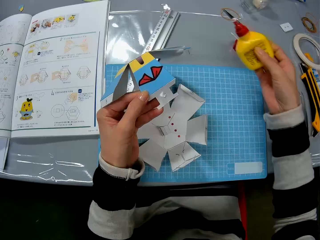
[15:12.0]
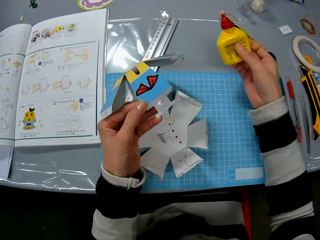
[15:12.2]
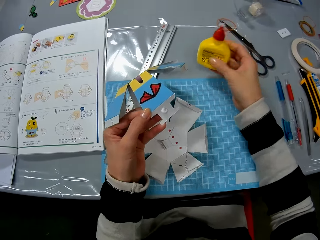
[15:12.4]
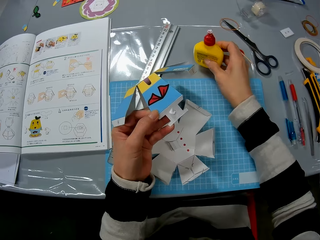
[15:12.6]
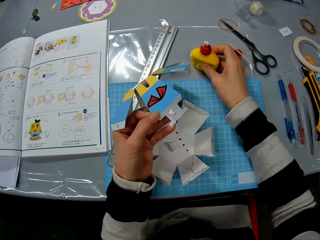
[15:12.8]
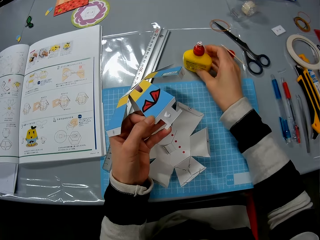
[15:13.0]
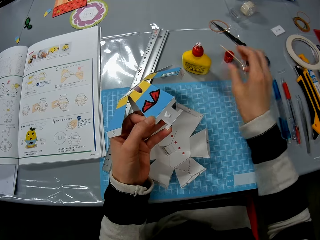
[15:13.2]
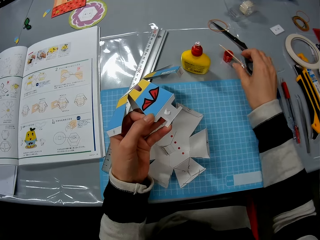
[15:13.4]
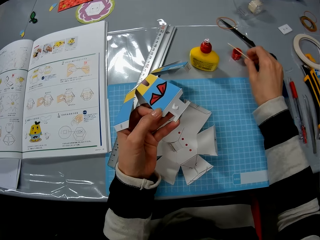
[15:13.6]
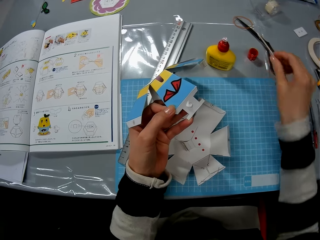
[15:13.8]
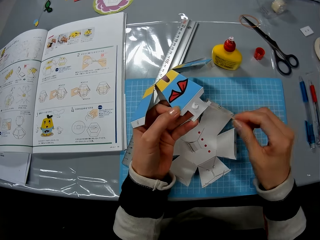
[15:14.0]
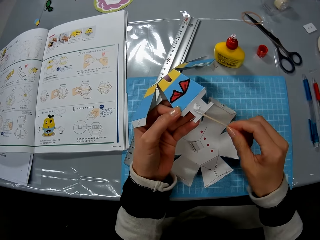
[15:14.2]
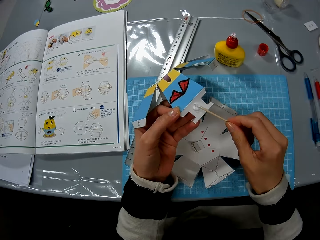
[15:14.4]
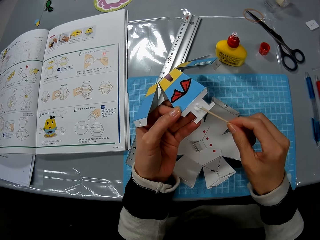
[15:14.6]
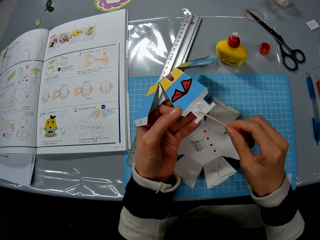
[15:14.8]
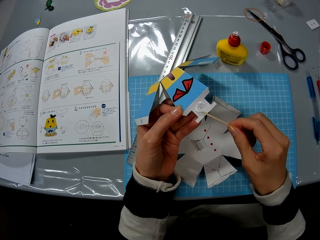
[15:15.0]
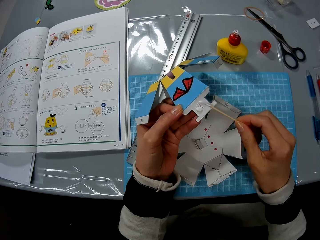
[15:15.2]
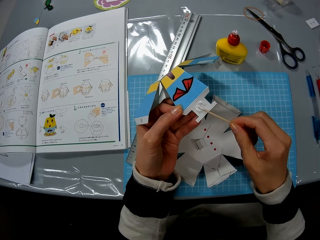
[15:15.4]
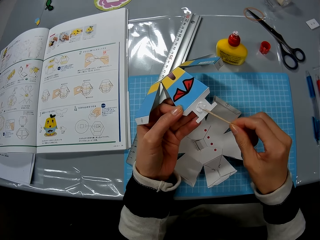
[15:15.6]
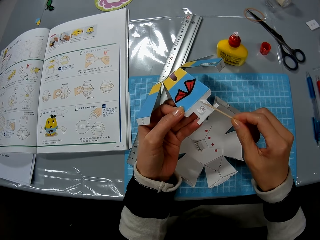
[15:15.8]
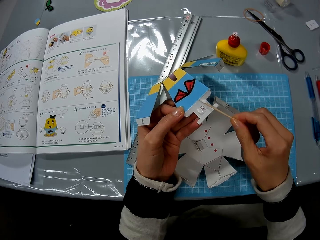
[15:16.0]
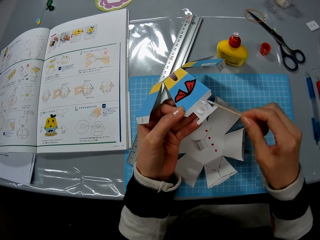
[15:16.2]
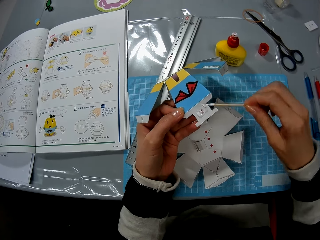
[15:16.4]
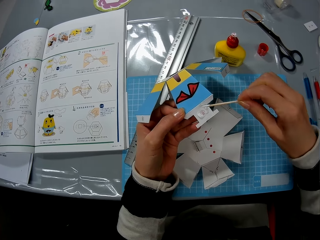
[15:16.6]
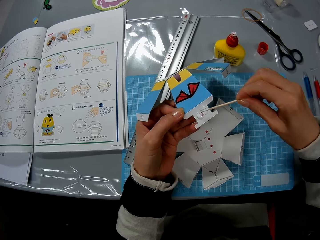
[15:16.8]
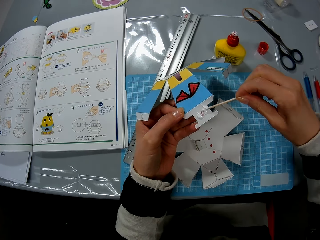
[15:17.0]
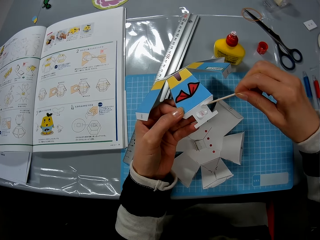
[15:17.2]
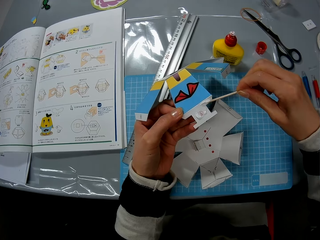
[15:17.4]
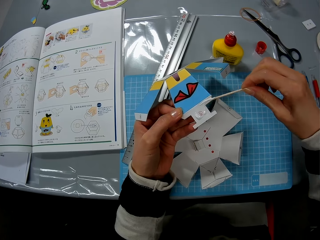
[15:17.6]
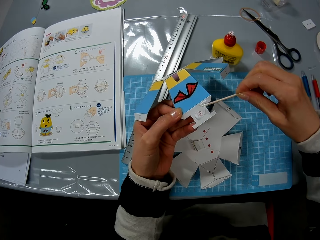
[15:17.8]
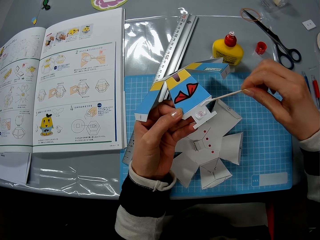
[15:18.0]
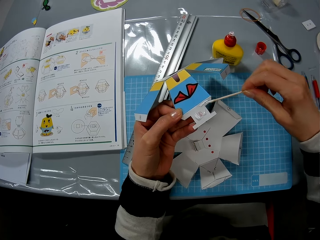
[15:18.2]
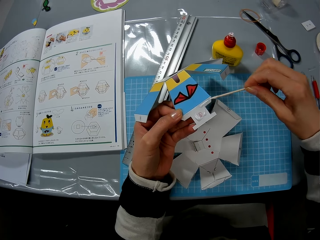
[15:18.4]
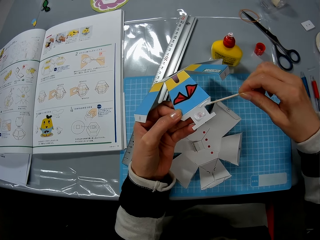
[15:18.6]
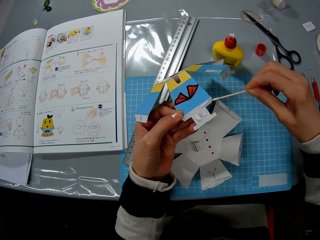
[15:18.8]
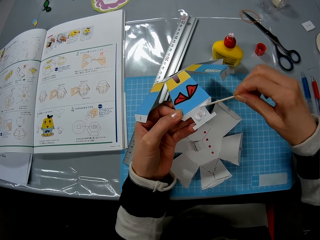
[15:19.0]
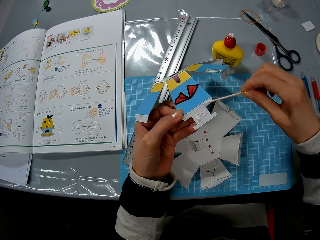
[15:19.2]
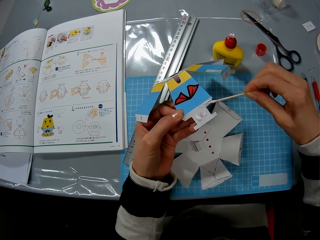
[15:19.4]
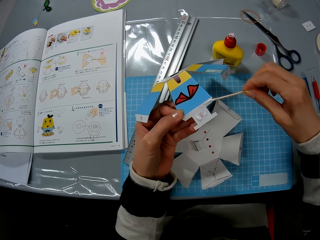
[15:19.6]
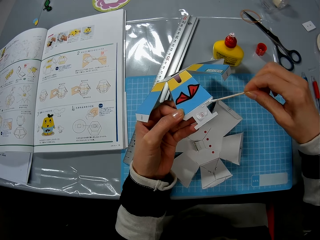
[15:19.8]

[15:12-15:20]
The camera wearer puts the super glue on the table. They pick up the wood craft stick from the table. They use the stick to spread the glue on the paper.

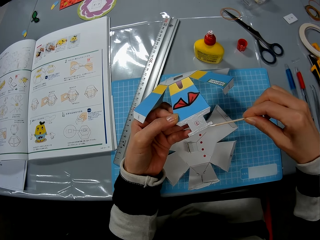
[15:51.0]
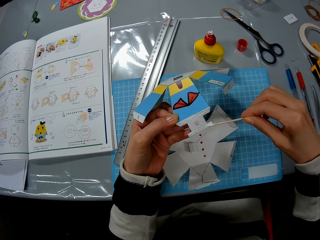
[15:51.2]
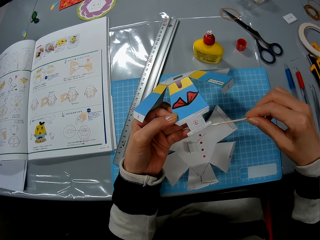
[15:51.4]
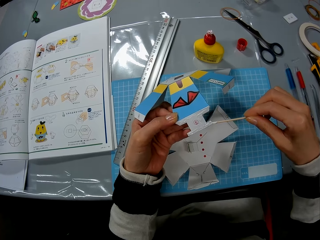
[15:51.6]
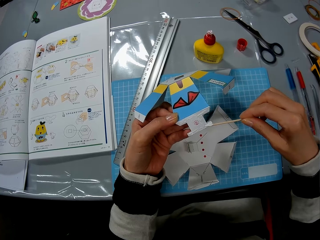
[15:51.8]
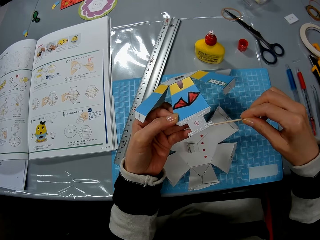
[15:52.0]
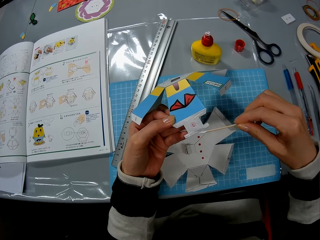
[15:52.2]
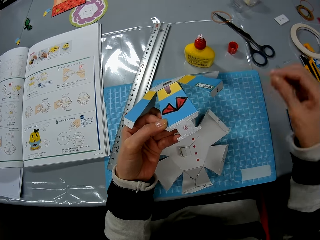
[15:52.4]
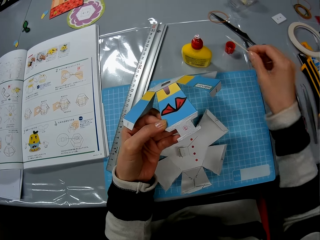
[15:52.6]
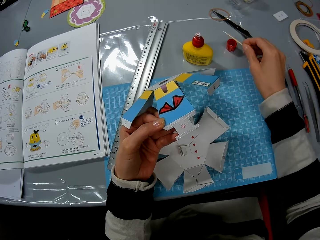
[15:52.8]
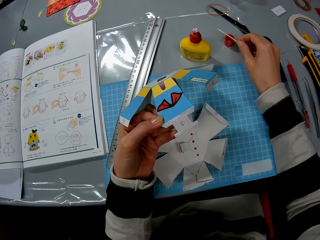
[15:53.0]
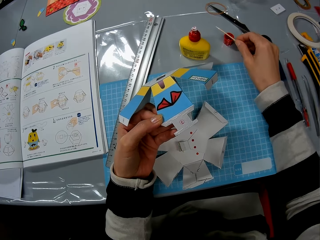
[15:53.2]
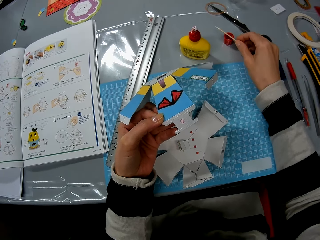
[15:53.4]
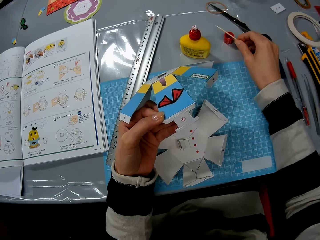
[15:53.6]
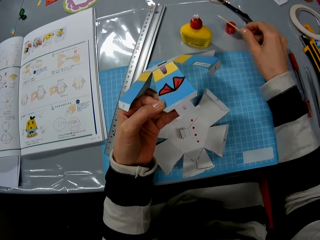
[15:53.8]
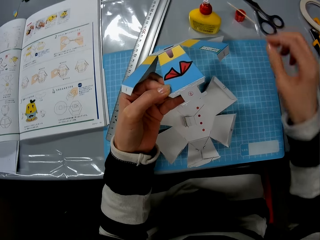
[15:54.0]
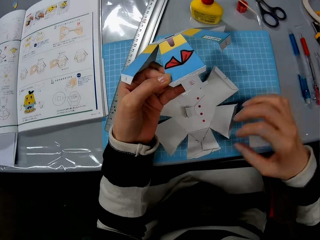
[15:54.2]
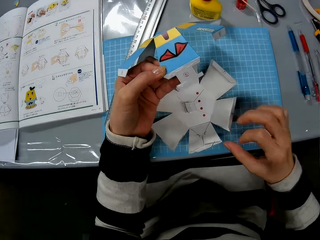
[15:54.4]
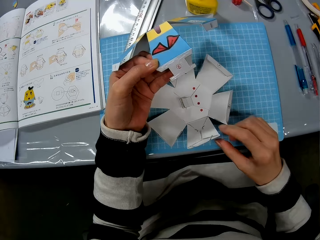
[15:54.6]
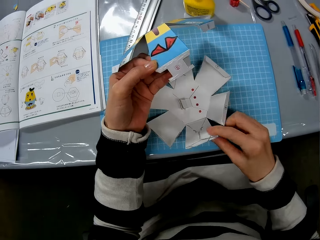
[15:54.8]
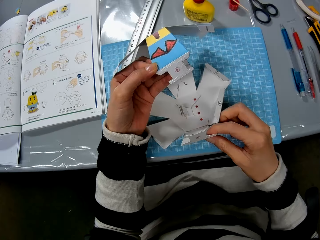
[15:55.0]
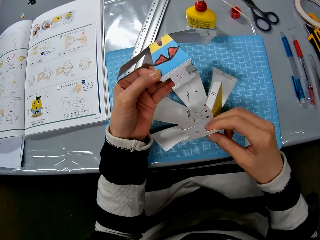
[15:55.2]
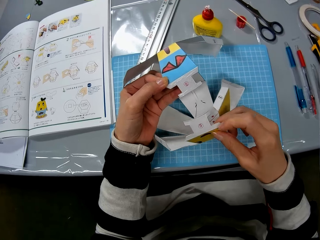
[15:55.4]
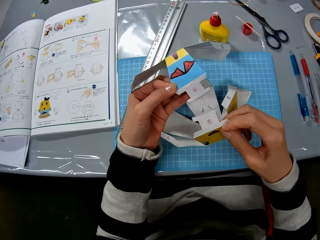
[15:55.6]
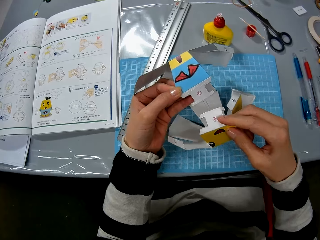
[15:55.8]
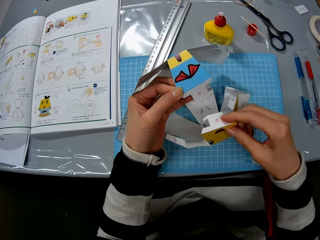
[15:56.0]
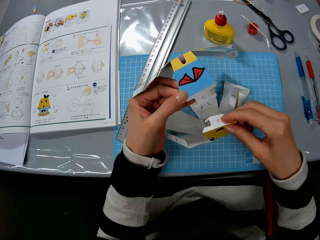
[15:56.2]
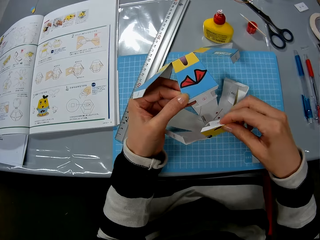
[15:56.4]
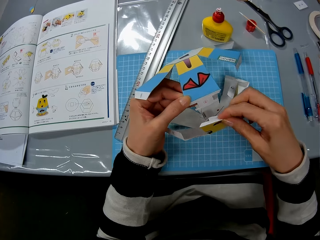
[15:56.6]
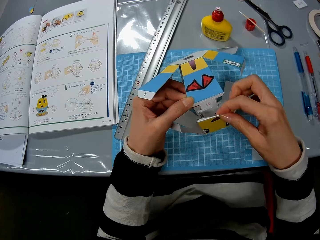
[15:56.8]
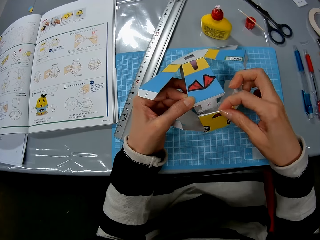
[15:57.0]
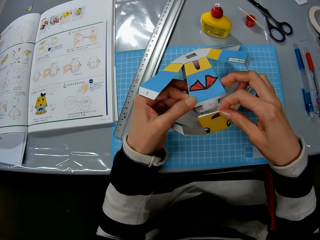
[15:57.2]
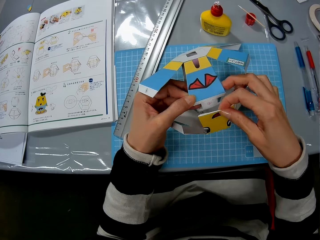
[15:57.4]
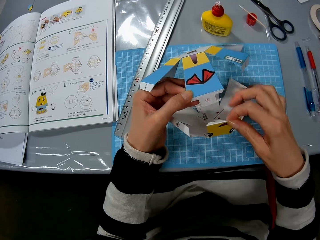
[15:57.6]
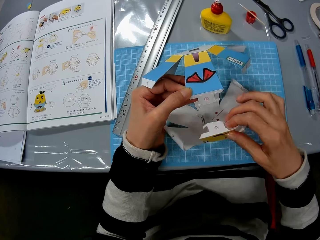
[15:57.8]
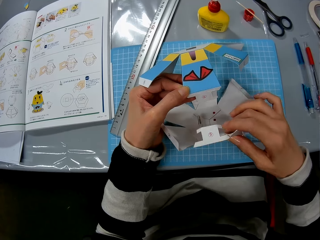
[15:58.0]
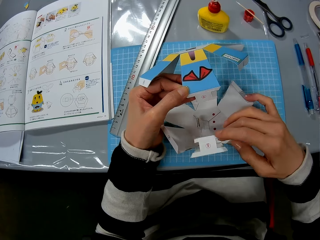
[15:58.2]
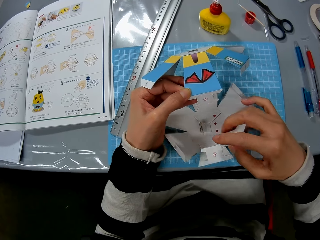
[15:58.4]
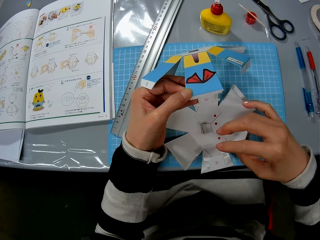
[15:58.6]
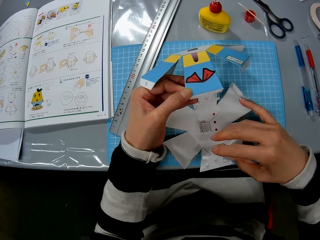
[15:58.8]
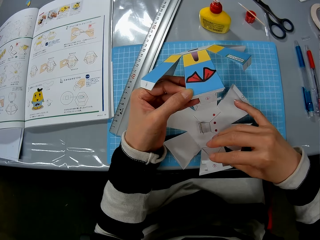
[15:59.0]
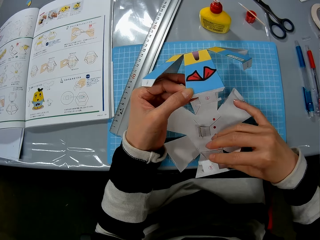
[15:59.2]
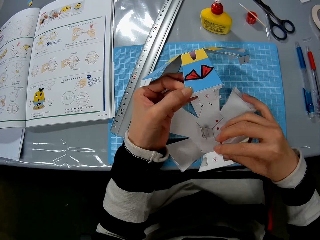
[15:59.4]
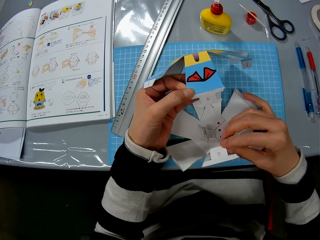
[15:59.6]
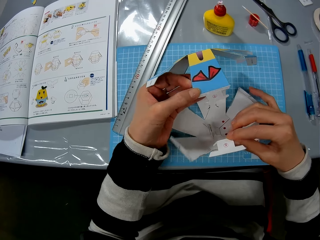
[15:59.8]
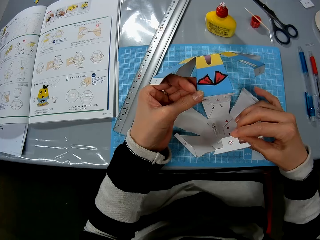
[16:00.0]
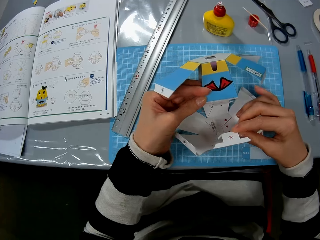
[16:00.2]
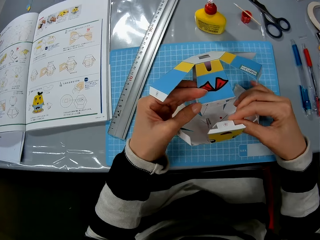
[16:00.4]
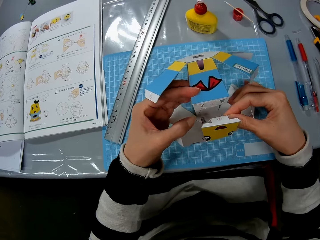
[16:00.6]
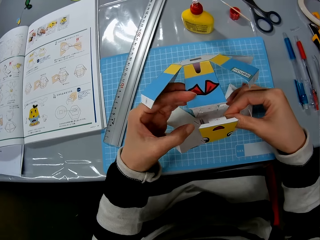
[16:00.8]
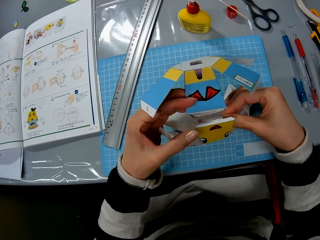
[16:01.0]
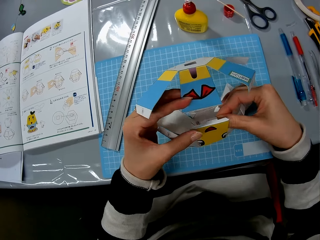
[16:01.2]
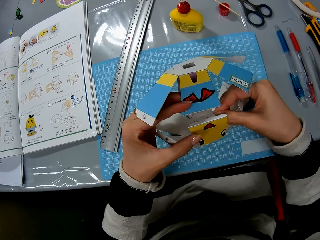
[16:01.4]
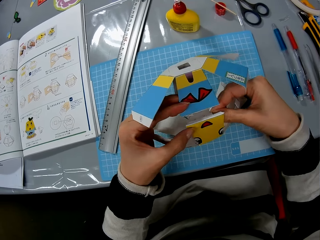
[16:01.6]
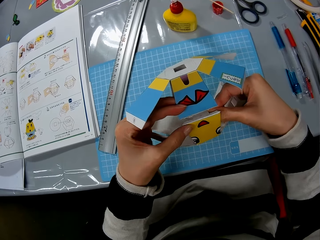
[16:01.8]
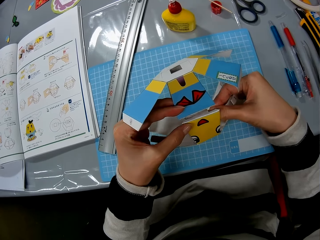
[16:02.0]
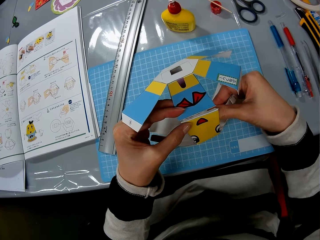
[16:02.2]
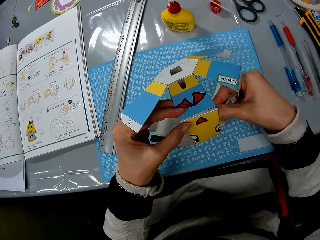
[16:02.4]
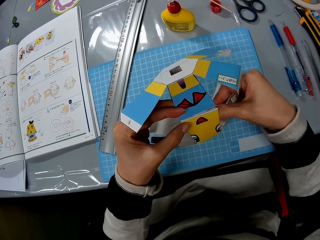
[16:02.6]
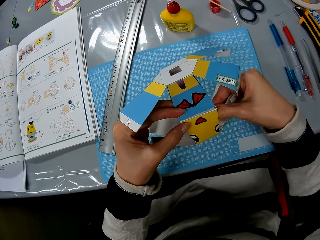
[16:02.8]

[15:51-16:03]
The camera wearer puts the wood craft stick on the lid. They glue the paper craft together.

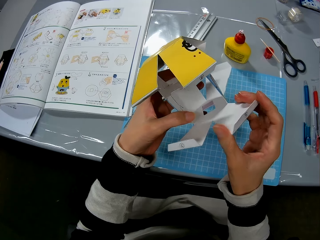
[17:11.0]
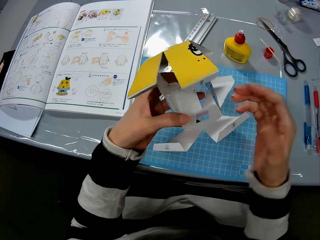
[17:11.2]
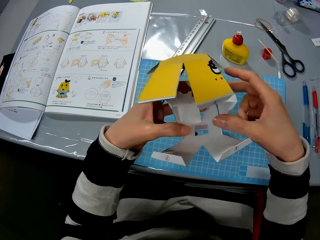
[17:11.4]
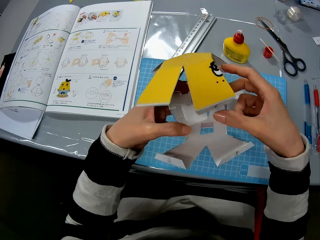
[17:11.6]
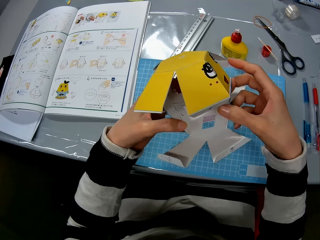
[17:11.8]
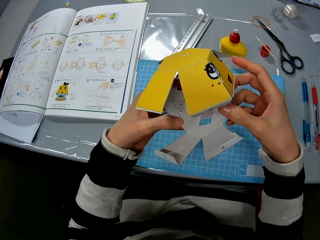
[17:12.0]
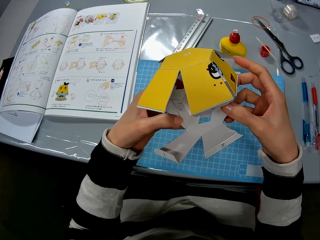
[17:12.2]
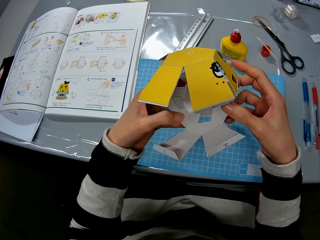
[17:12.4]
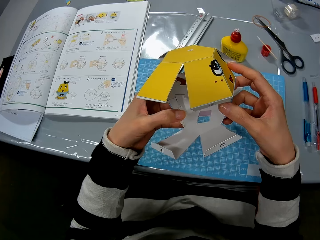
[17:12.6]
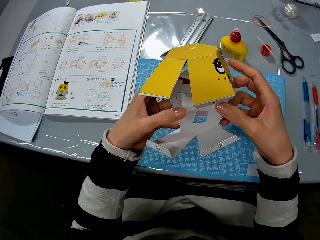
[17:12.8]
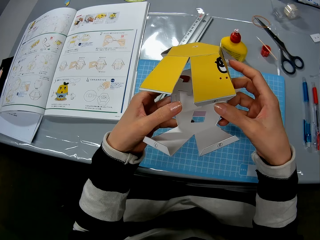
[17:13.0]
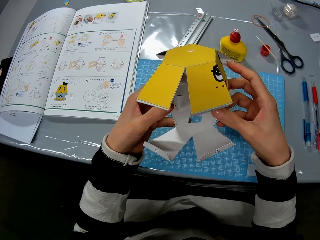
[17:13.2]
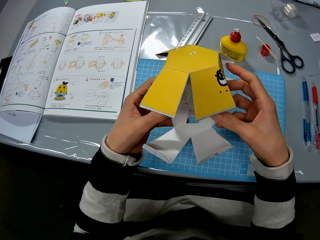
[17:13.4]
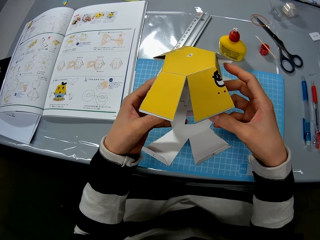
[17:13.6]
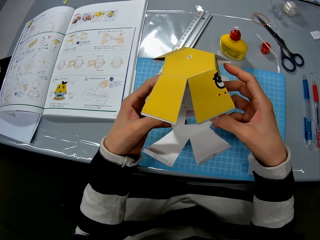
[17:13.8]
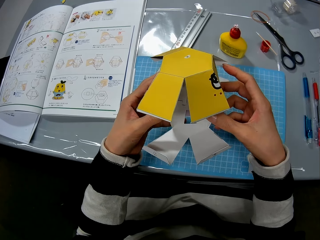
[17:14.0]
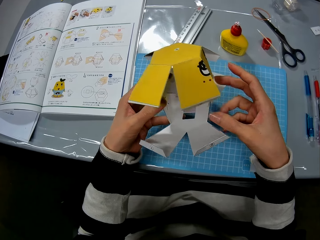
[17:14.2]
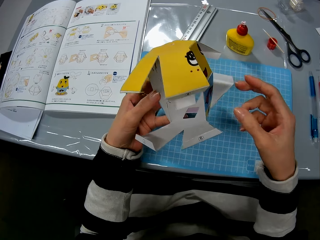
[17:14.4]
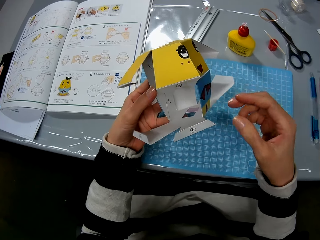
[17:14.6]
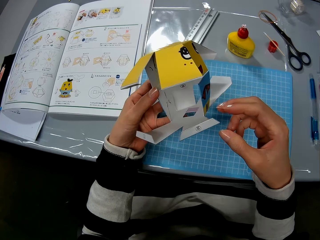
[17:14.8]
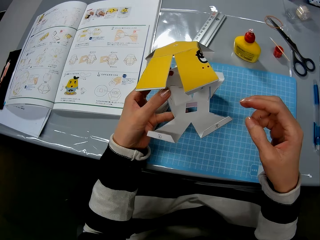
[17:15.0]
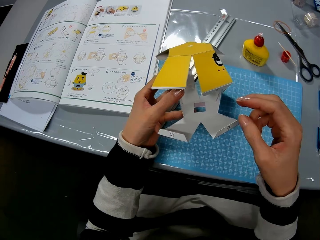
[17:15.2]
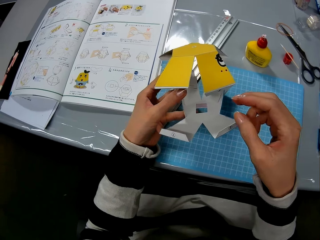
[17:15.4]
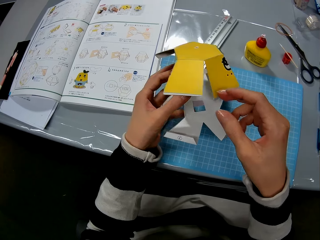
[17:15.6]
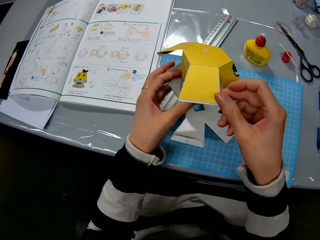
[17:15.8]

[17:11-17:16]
The camera wearer holds the decoration.
